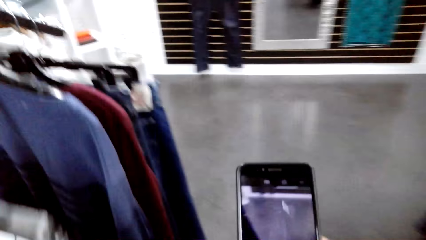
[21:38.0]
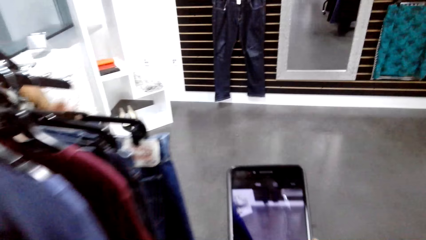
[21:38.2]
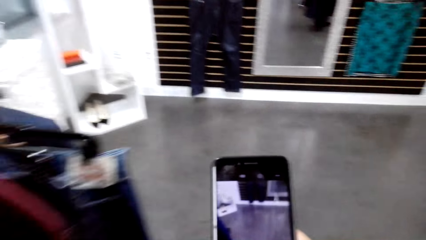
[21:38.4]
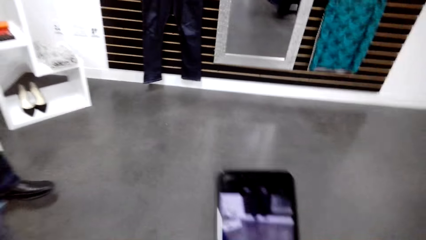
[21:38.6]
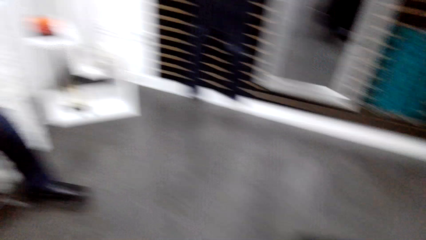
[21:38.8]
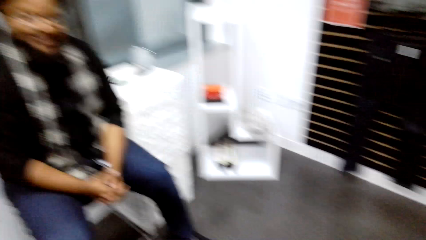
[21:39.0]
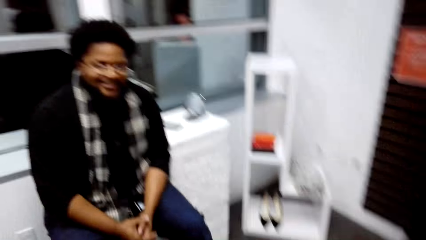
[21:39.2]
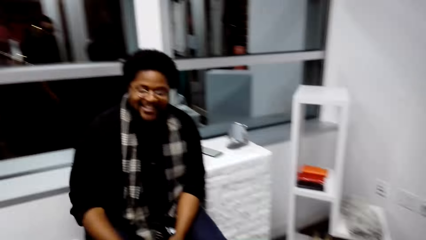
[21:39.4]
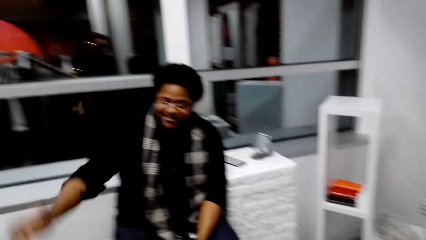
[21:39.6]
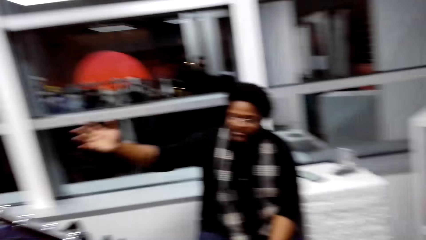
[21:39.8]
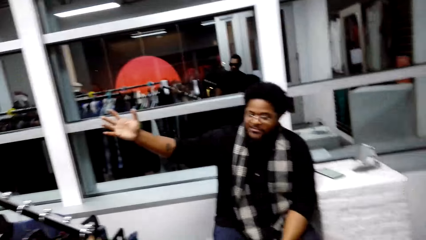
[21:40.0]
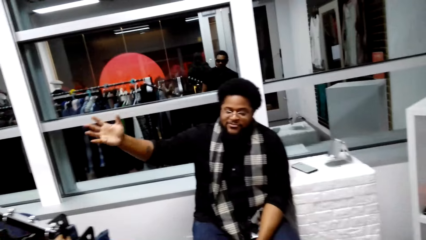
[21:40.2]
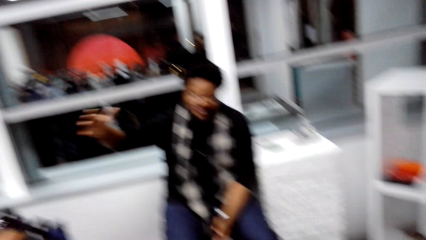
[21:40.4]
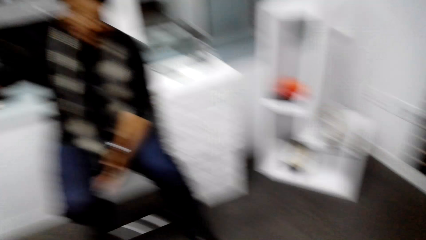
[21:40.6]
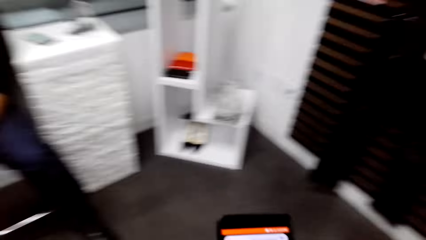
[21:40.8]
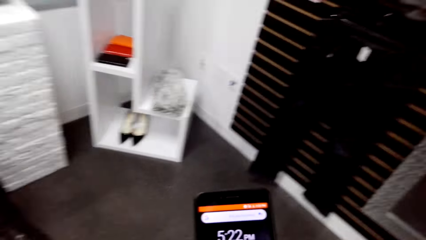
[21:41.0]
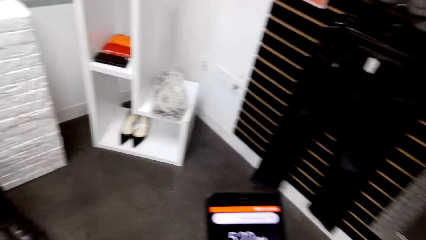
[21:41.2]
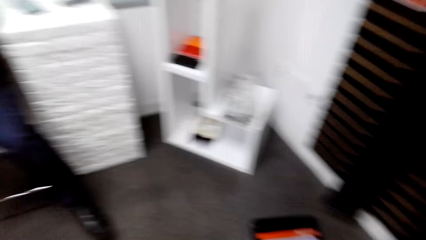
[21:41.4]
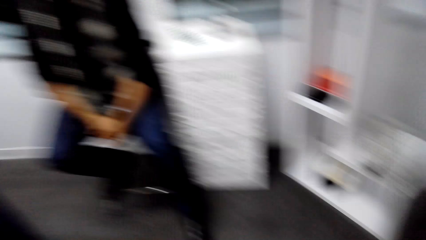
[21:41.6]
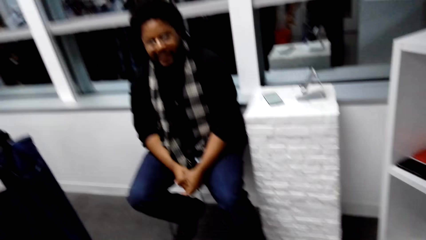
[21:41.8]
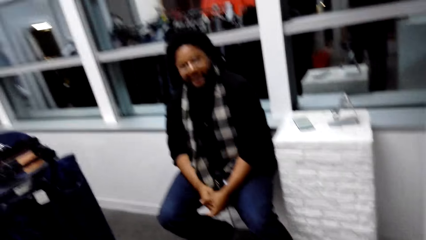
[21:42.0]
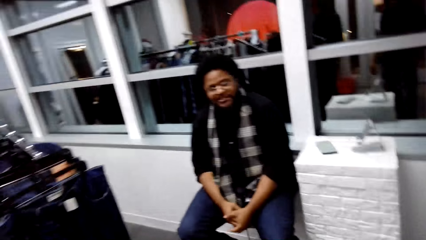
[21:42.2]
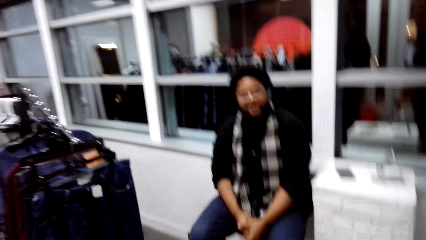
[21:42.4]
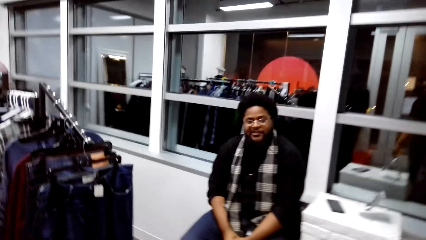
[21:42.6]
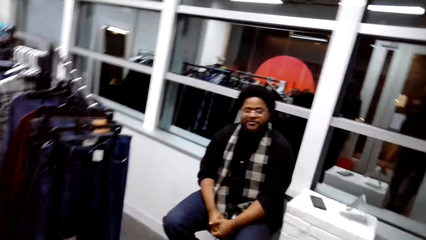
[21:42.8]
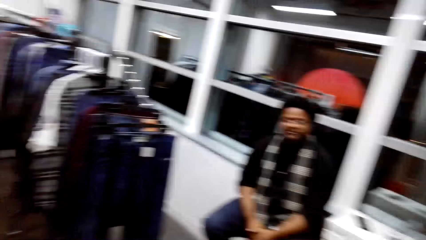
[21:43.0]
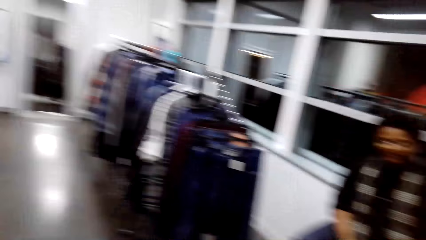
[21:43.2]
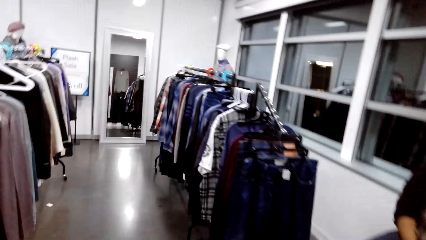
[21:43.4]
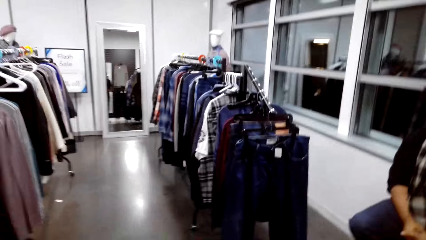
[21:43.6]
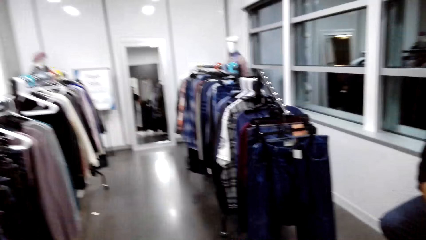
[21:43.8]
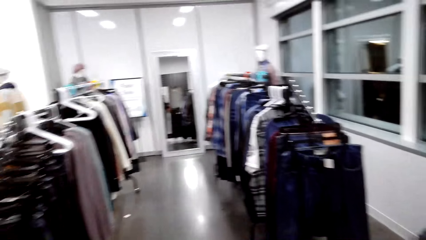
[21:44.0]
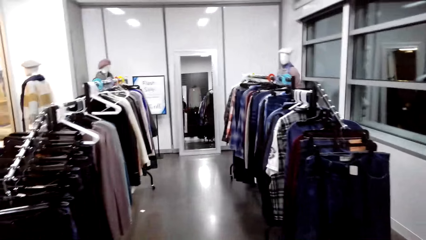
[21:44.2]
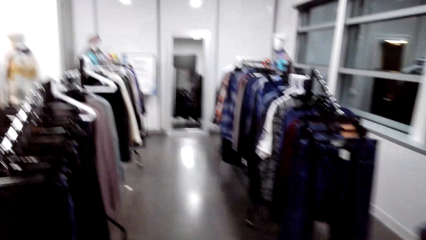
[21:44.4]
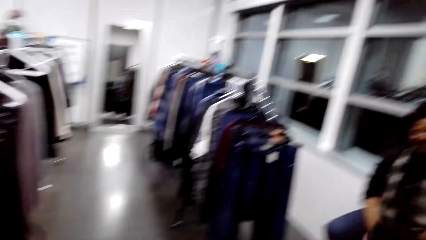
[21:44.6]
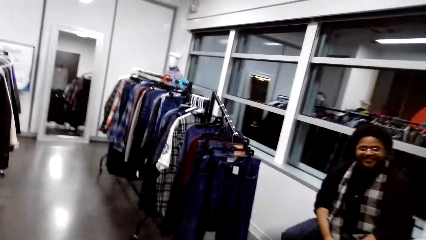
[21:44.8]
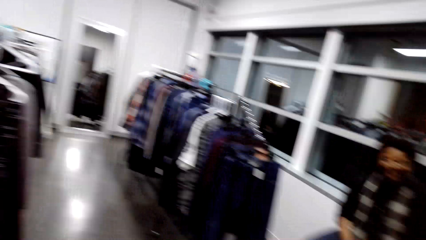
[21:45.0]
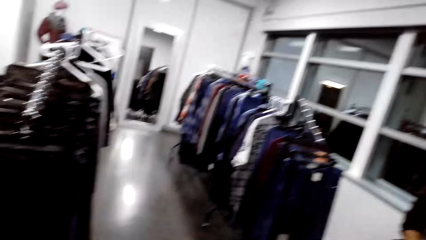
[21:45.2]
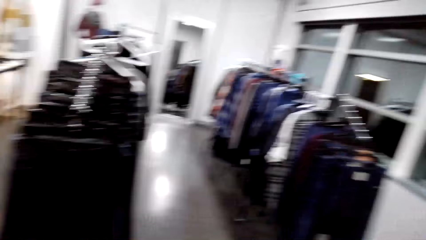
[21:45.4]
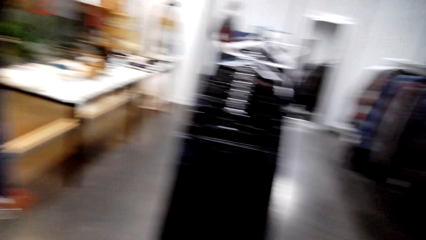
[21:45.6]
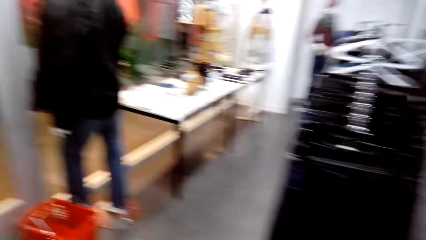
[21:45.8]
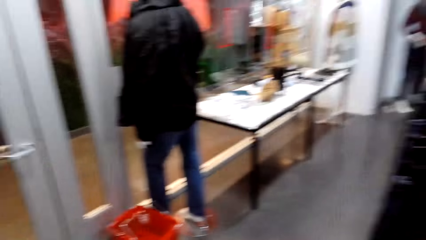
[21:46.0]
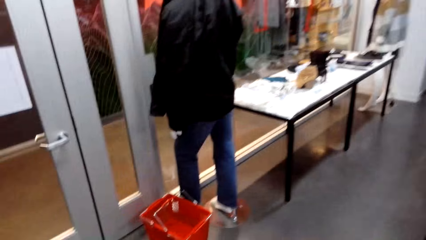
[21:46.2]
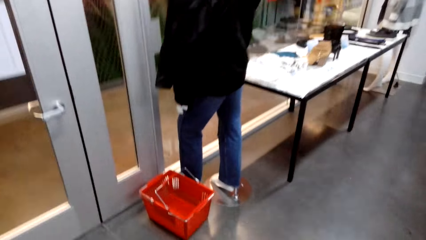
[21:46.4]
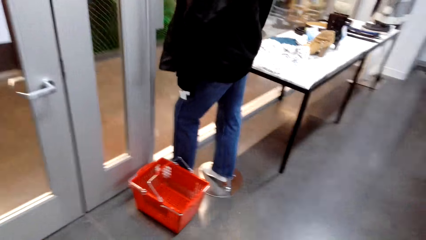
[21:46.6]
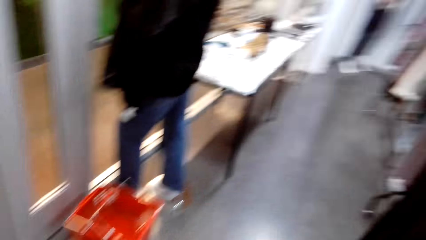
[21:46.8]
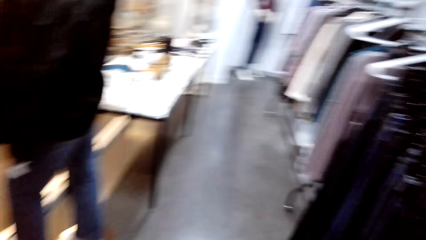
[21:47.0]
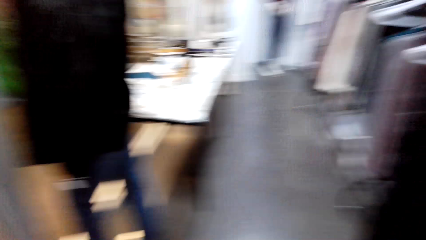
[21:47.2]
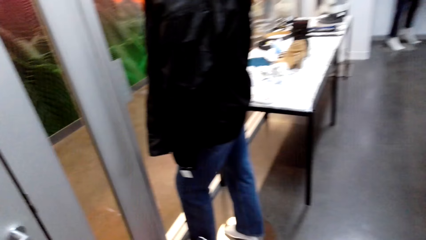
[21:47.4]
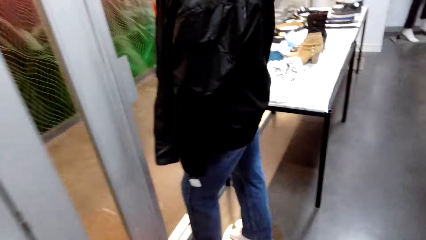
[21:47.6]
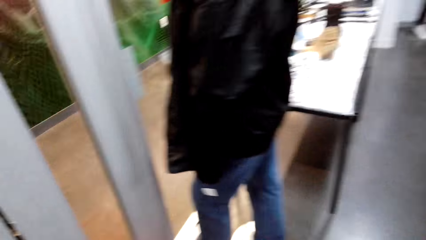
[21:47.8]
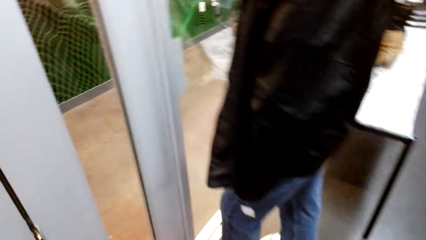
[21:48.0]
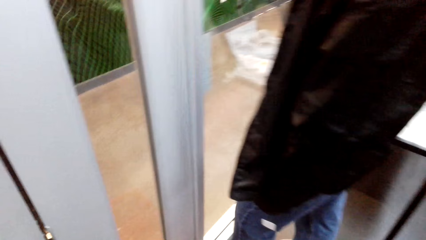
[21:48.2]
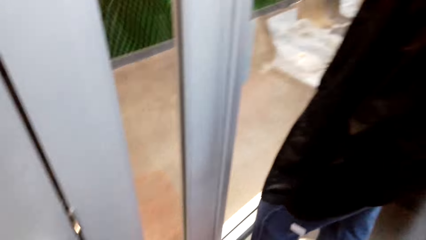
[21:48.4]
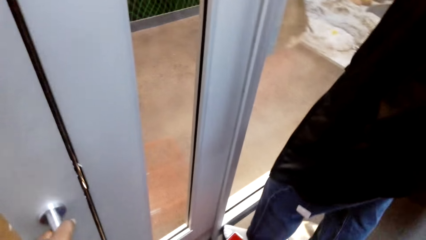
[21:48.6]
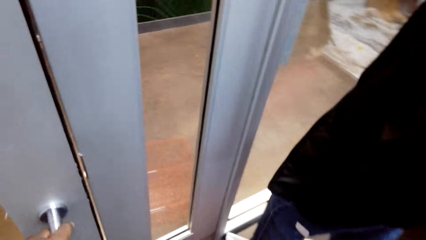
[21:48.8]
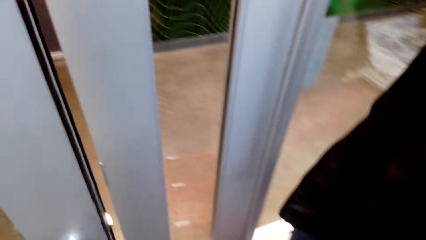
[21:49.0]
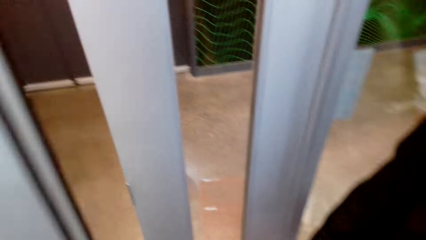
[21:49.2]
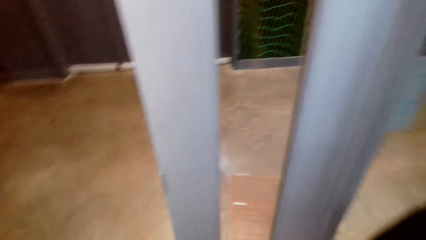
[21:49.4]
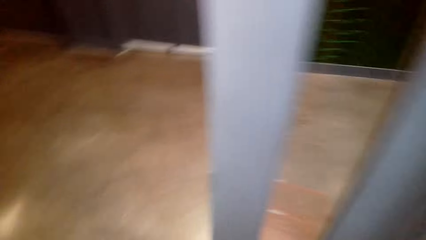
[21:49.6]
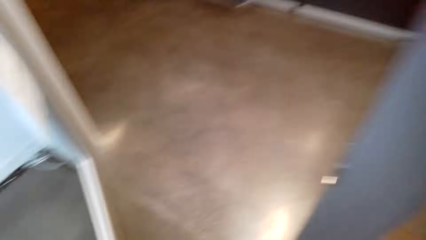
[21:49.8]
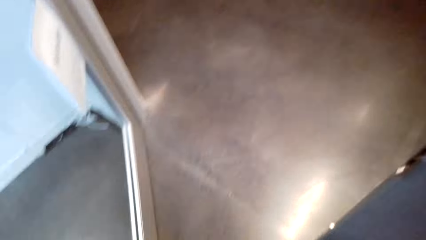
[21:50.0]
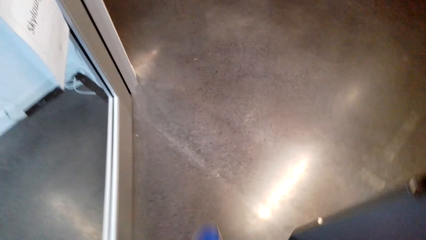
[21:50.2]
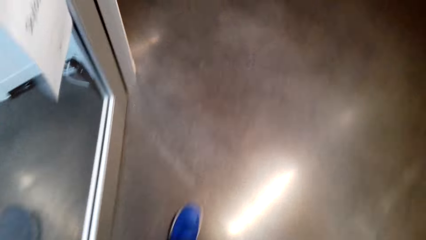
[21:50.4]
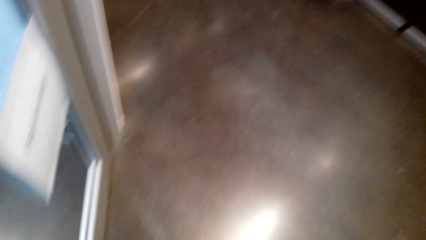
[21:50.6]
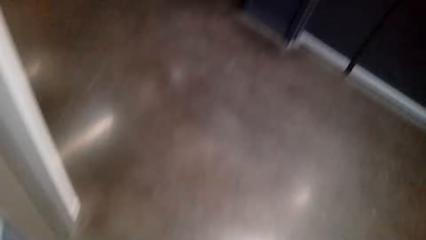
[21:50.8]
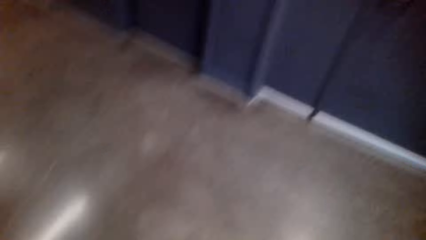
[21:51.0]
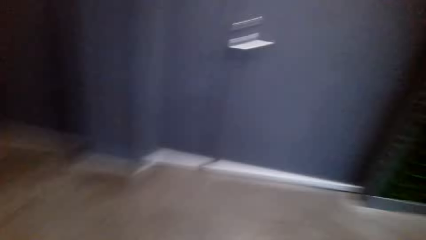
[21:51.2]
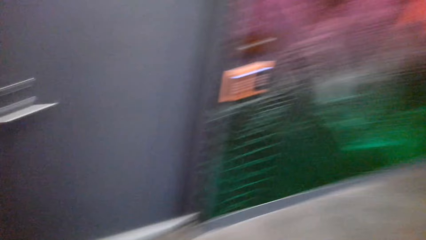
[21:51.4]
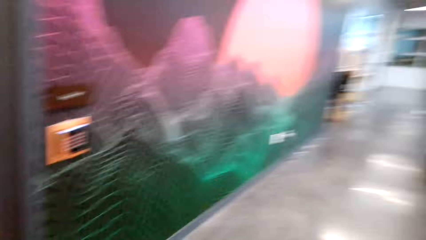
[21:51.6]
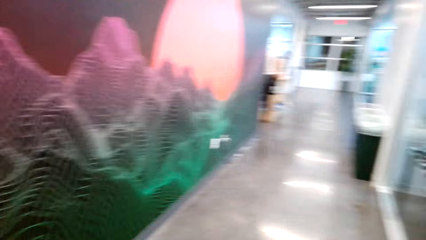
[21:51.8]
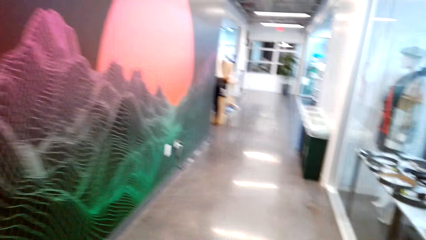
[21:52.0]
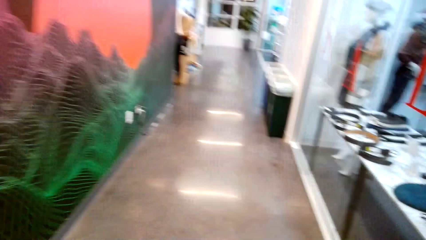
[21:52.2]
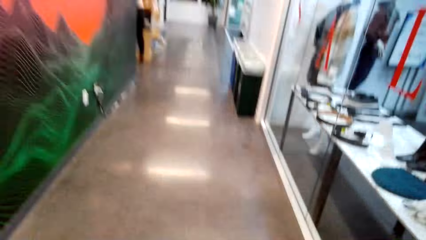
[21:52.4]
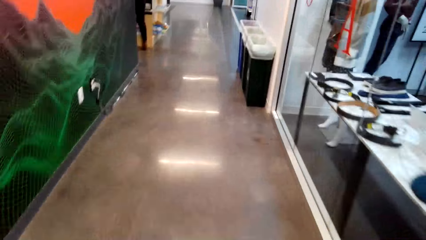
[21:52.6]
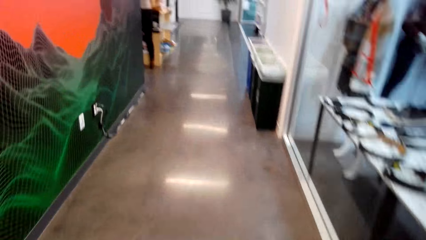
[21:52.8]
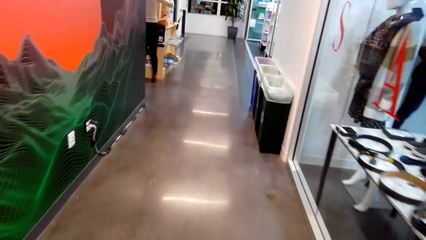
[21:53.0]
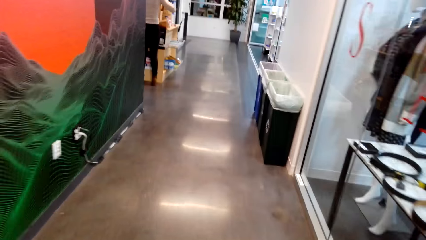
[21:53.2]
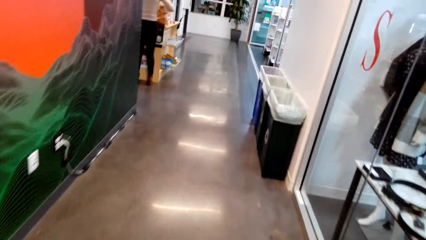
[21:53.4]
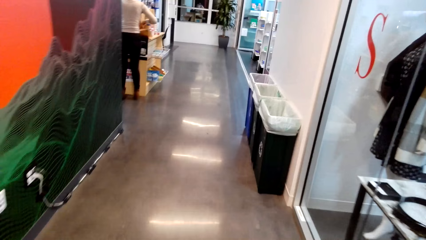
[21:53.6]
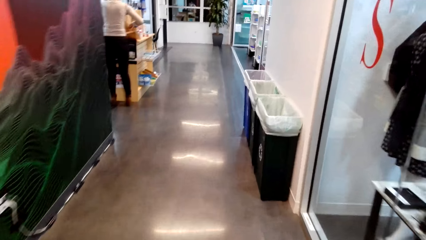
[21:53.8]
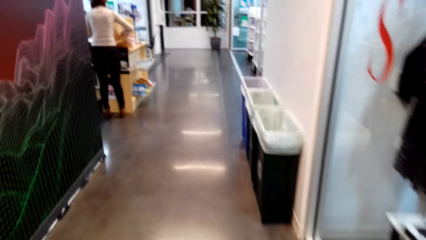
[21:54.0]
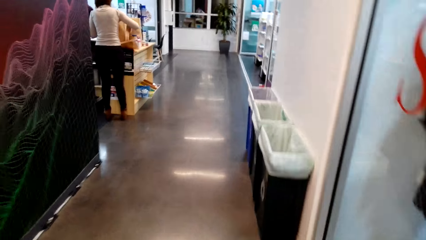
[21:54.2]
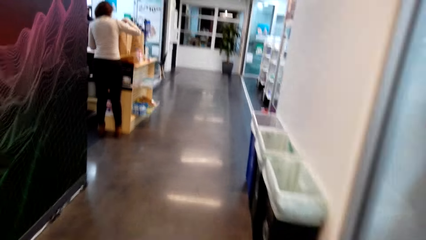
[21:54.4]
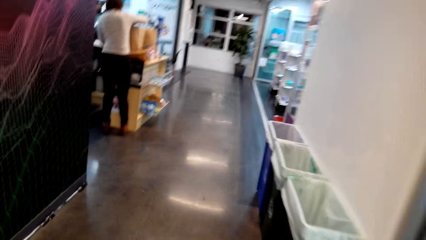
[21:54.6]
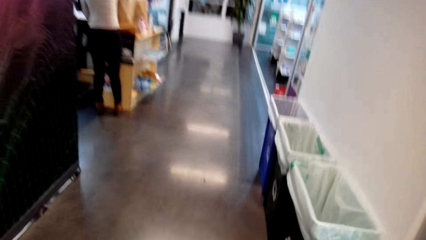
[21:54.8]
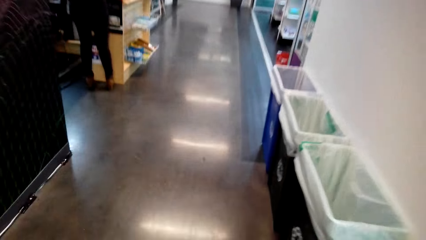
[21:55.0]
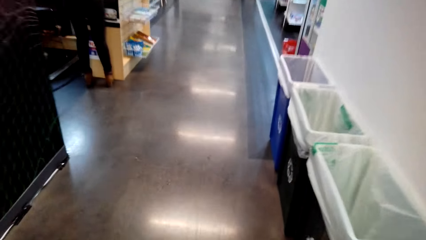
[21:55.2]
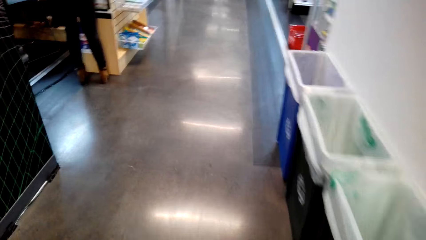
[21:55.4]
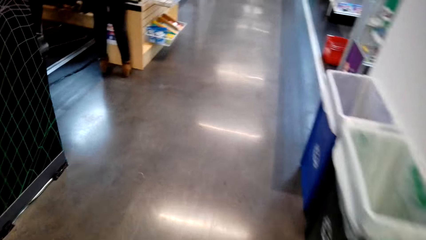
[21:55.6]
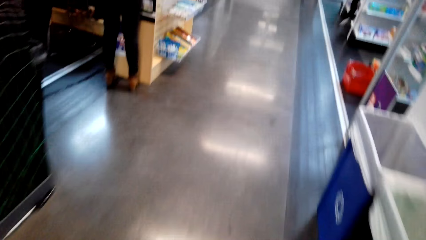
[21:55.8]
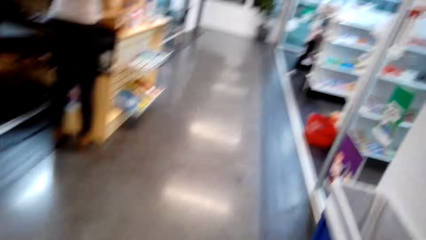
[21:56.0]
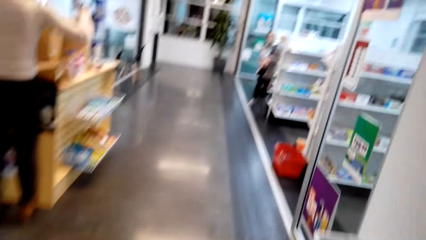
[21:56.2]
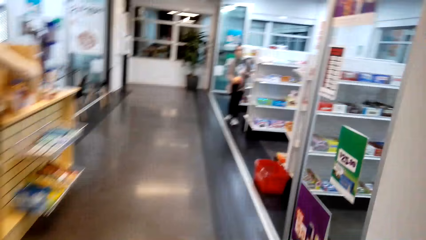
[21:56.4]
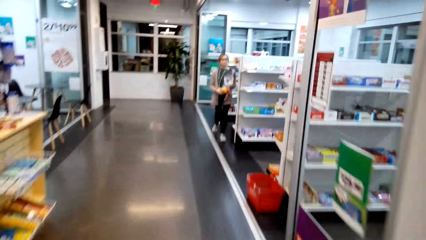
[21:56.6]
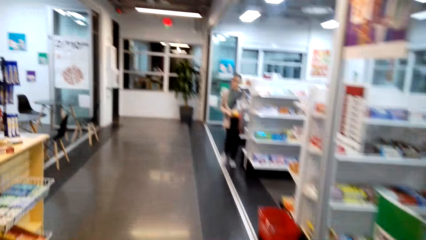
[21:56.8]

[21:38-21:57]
A man converses with the camera wearer. The camera wearer walks around the store and interacts with the man. They open the door. They enter the room. They walk around the store.
